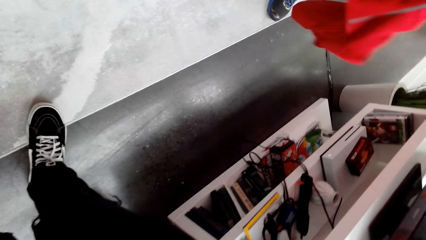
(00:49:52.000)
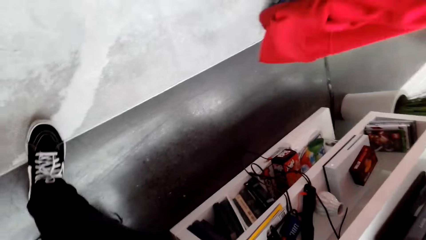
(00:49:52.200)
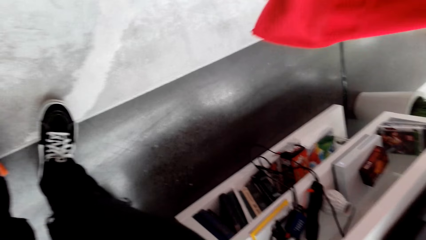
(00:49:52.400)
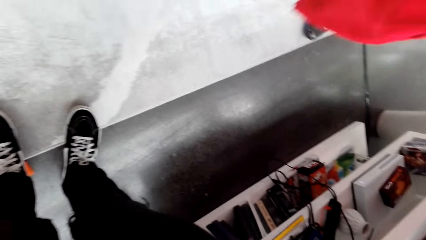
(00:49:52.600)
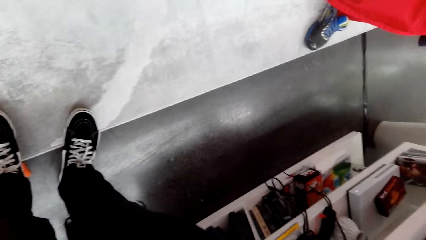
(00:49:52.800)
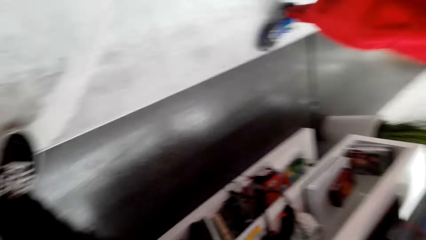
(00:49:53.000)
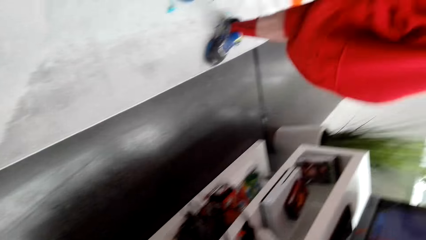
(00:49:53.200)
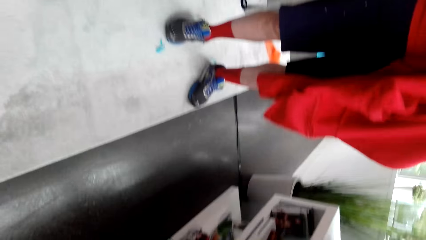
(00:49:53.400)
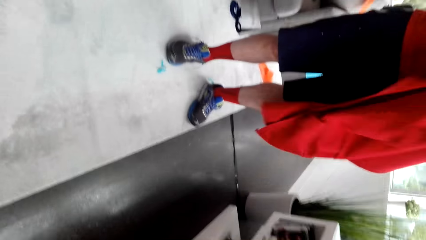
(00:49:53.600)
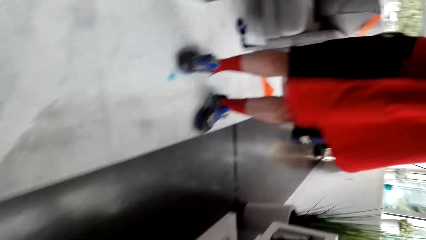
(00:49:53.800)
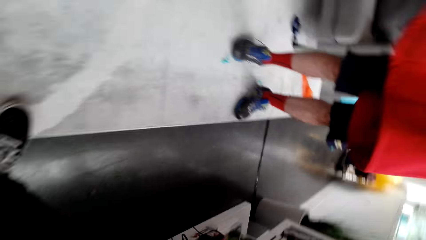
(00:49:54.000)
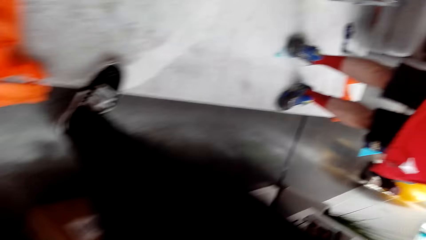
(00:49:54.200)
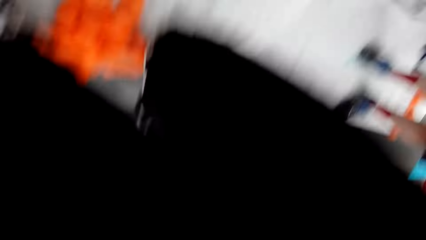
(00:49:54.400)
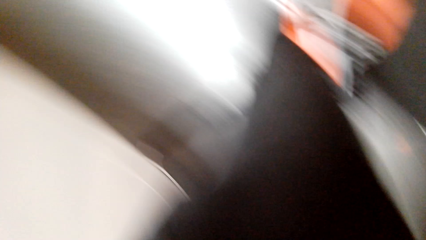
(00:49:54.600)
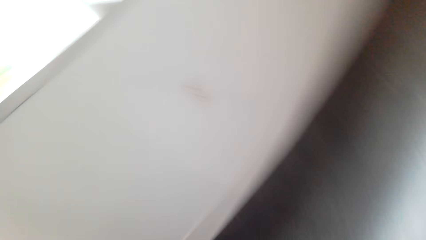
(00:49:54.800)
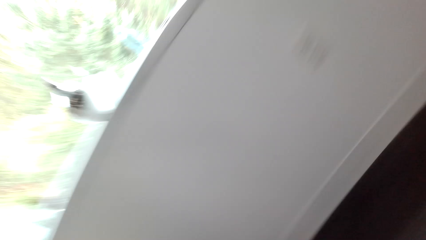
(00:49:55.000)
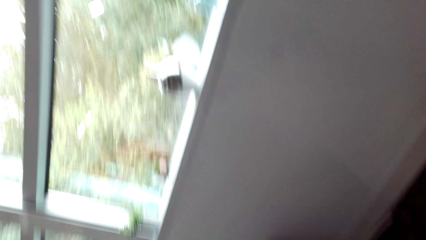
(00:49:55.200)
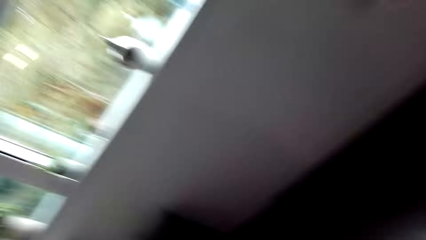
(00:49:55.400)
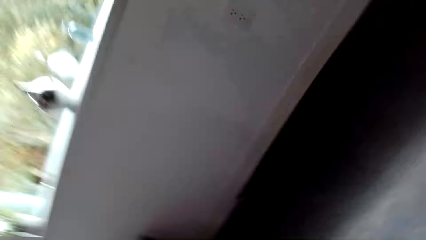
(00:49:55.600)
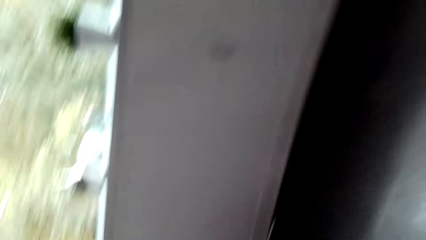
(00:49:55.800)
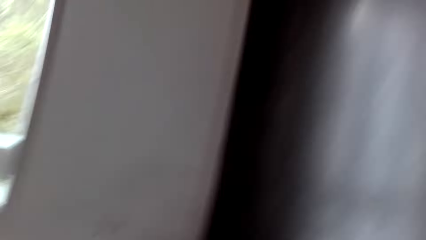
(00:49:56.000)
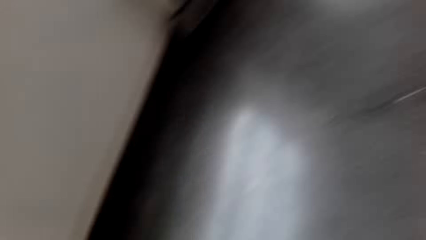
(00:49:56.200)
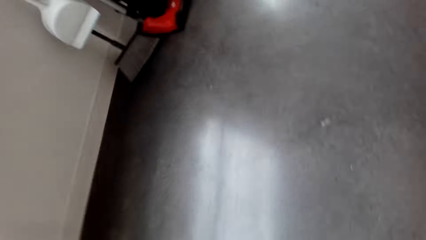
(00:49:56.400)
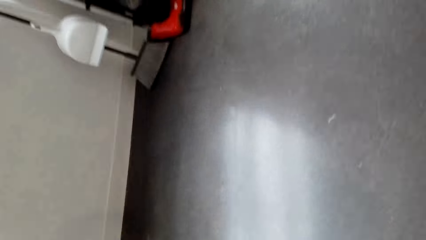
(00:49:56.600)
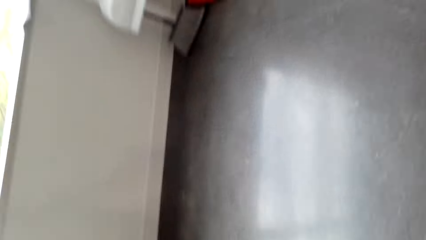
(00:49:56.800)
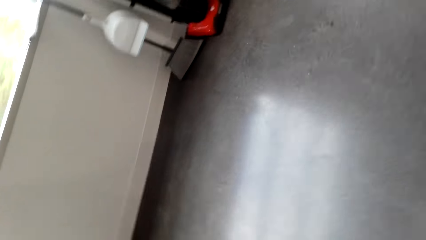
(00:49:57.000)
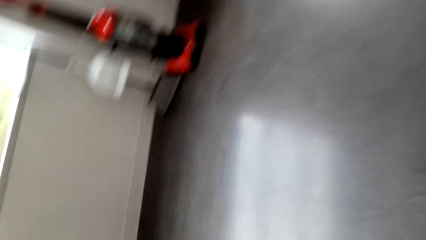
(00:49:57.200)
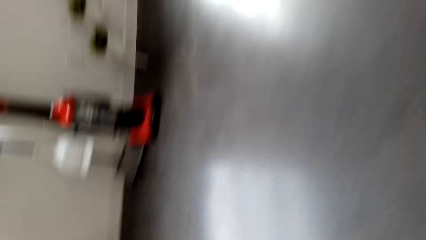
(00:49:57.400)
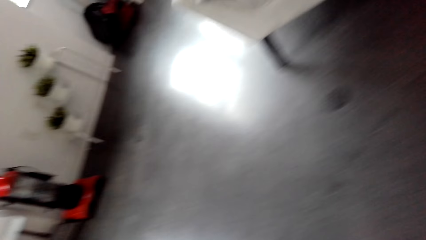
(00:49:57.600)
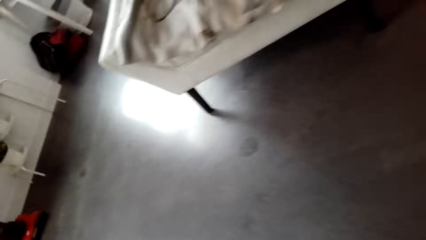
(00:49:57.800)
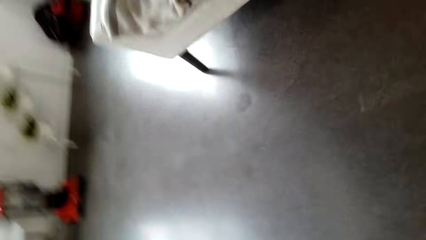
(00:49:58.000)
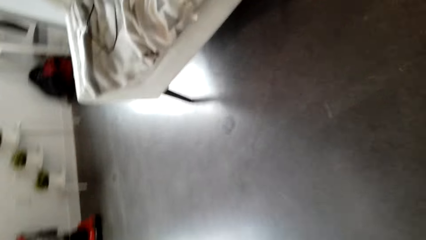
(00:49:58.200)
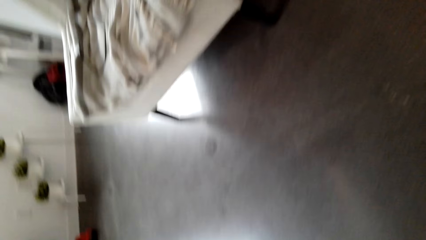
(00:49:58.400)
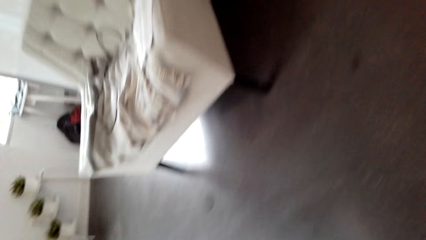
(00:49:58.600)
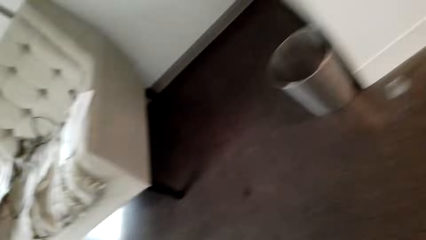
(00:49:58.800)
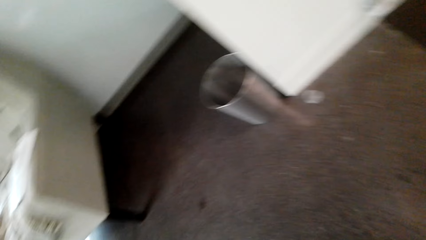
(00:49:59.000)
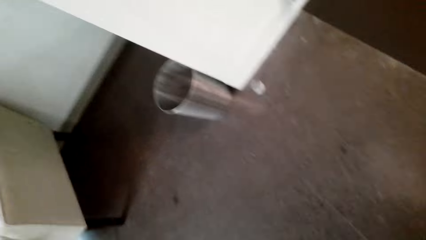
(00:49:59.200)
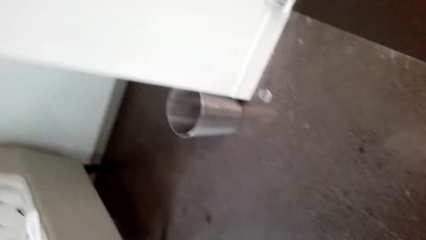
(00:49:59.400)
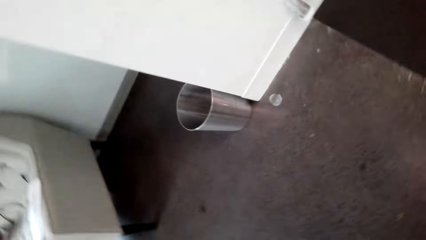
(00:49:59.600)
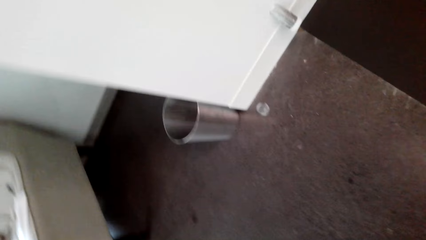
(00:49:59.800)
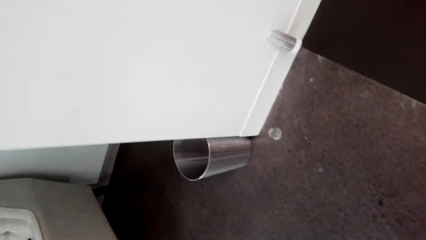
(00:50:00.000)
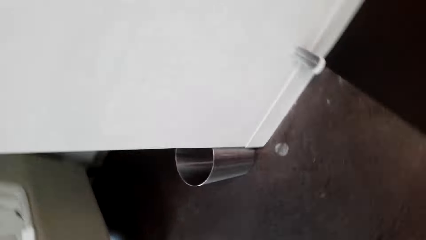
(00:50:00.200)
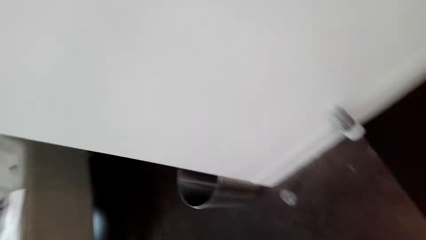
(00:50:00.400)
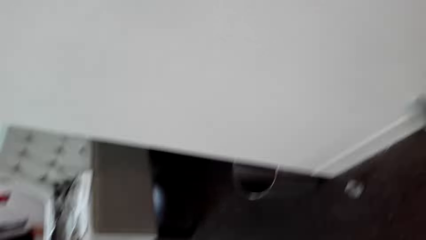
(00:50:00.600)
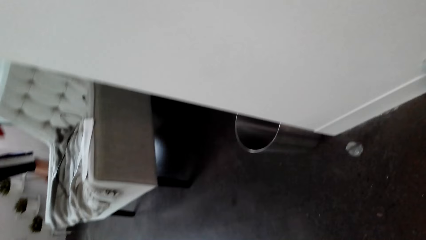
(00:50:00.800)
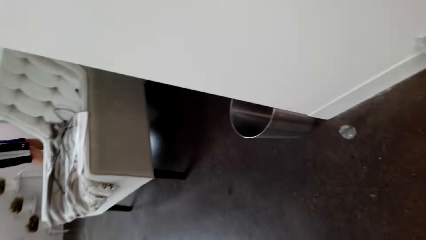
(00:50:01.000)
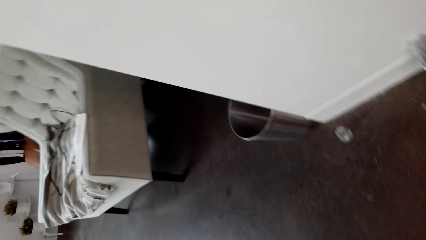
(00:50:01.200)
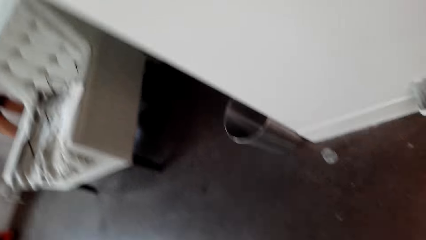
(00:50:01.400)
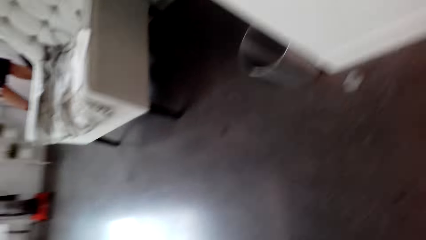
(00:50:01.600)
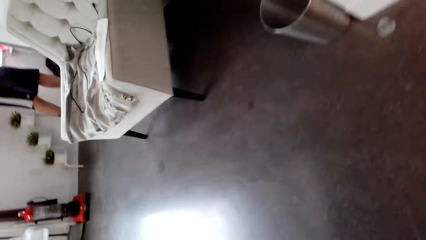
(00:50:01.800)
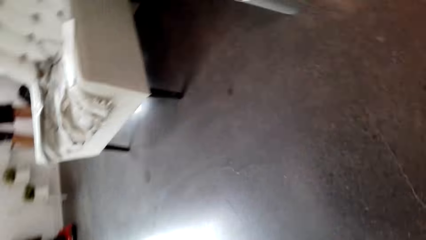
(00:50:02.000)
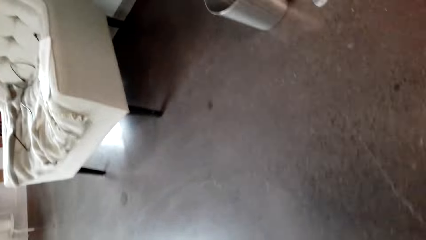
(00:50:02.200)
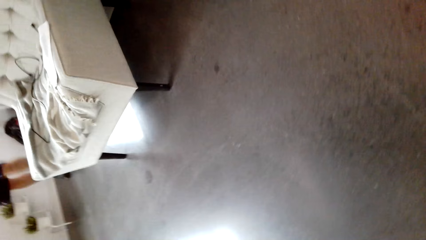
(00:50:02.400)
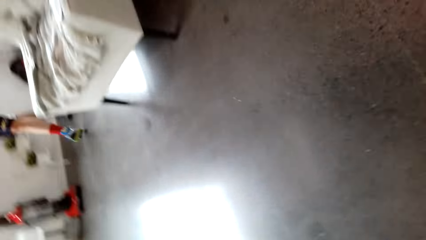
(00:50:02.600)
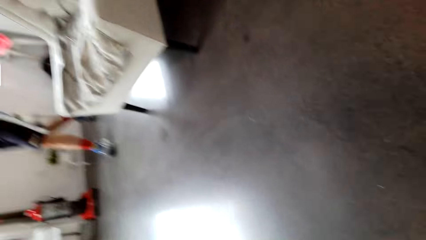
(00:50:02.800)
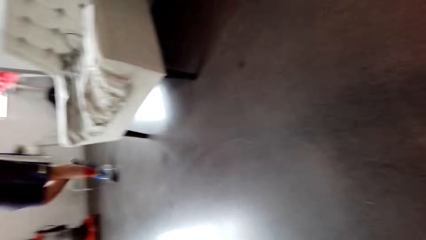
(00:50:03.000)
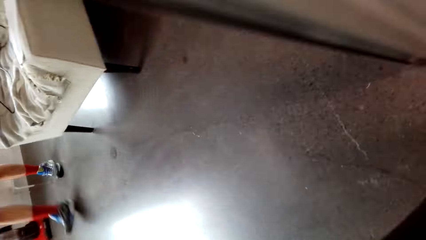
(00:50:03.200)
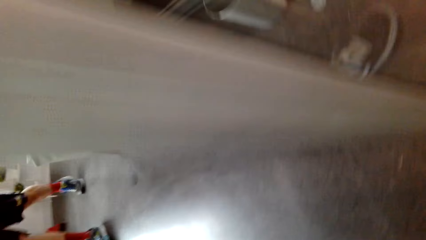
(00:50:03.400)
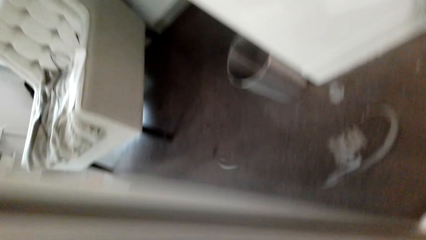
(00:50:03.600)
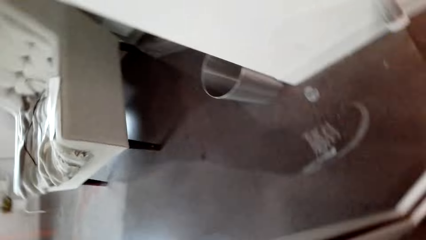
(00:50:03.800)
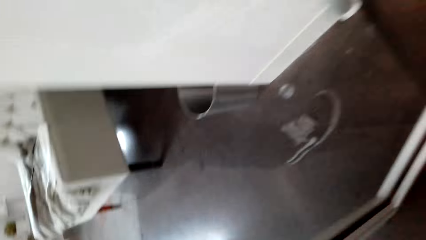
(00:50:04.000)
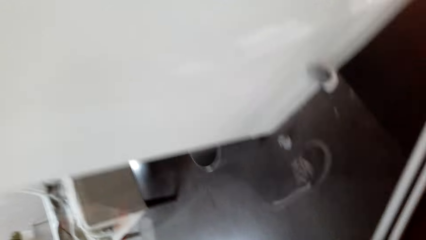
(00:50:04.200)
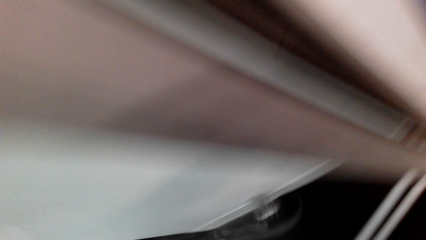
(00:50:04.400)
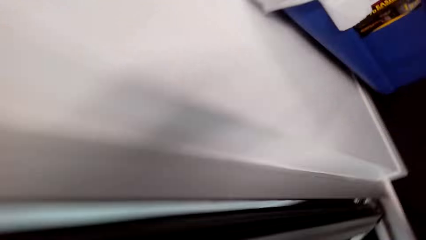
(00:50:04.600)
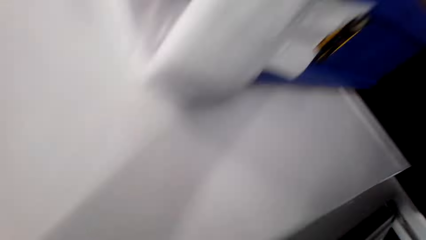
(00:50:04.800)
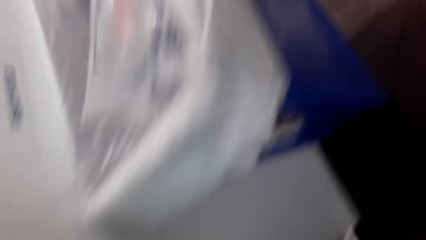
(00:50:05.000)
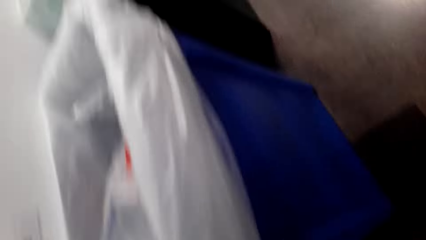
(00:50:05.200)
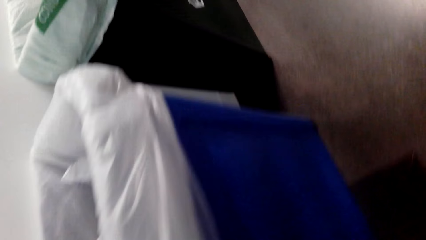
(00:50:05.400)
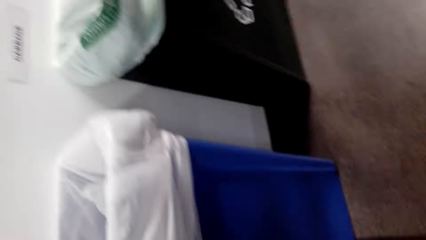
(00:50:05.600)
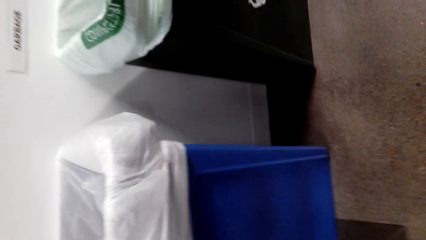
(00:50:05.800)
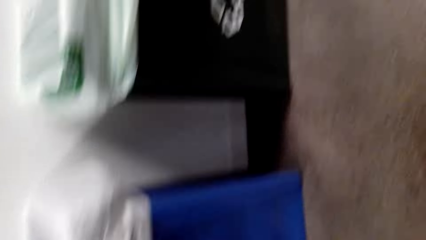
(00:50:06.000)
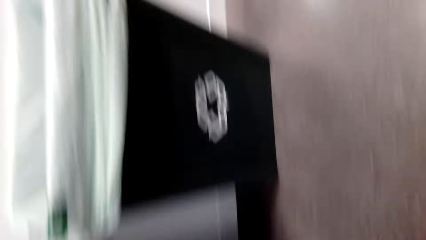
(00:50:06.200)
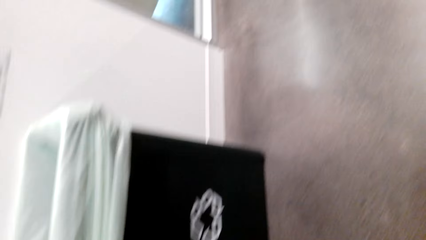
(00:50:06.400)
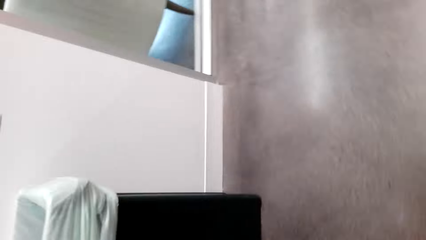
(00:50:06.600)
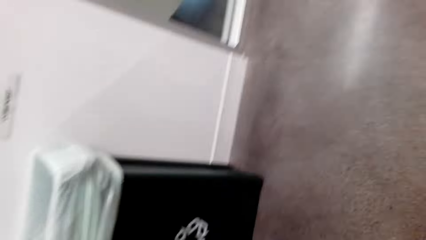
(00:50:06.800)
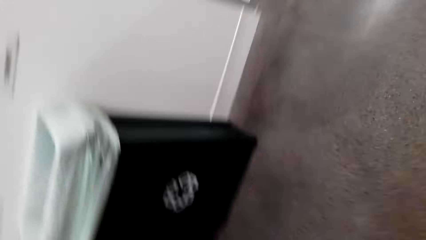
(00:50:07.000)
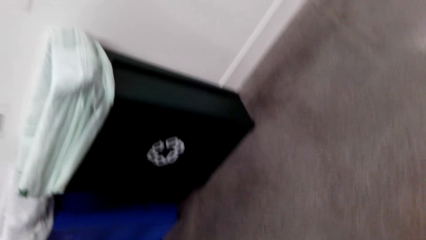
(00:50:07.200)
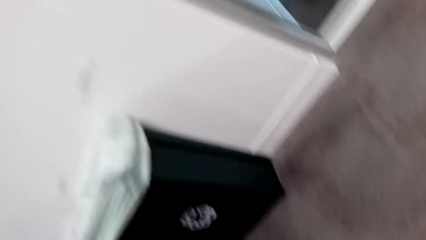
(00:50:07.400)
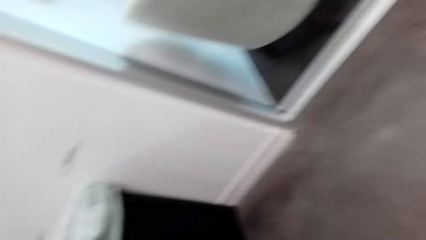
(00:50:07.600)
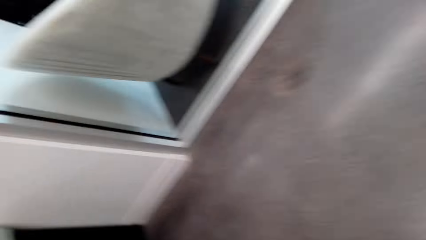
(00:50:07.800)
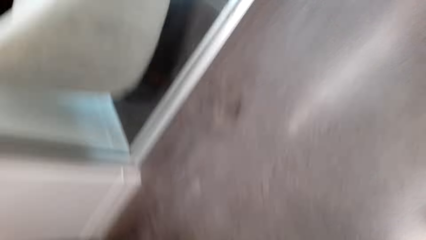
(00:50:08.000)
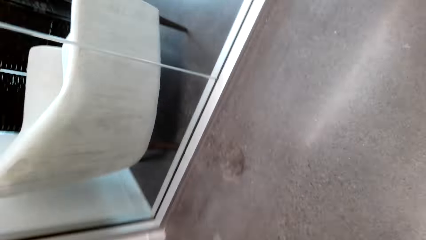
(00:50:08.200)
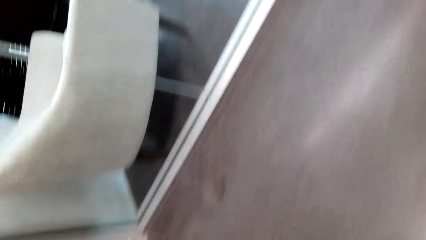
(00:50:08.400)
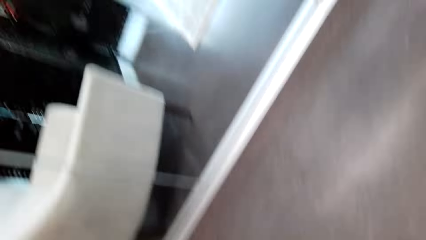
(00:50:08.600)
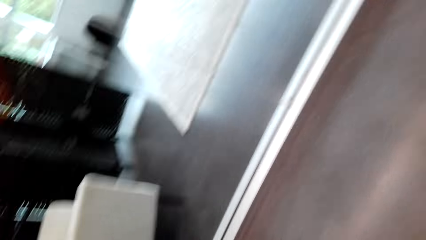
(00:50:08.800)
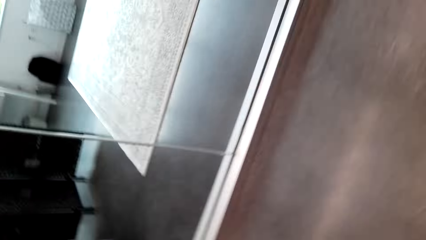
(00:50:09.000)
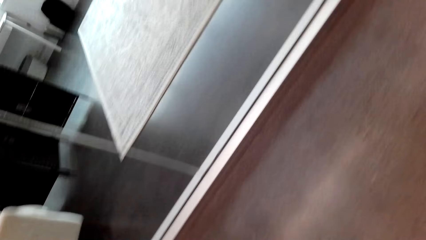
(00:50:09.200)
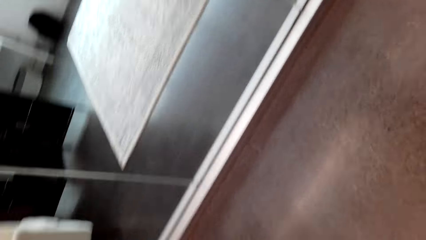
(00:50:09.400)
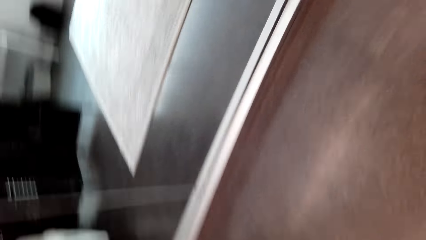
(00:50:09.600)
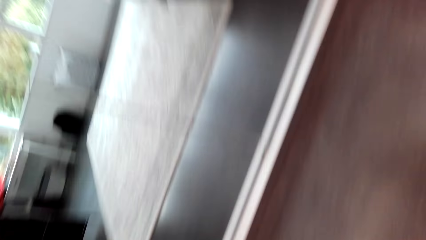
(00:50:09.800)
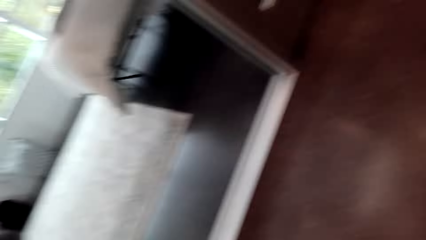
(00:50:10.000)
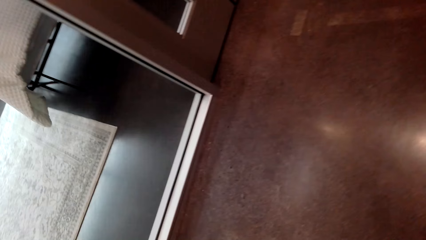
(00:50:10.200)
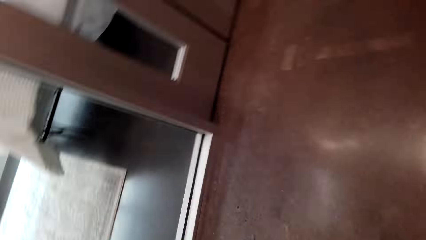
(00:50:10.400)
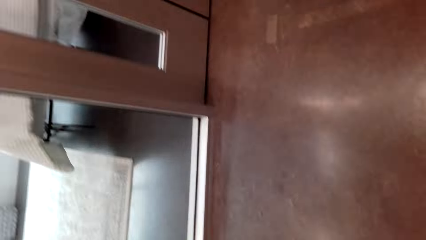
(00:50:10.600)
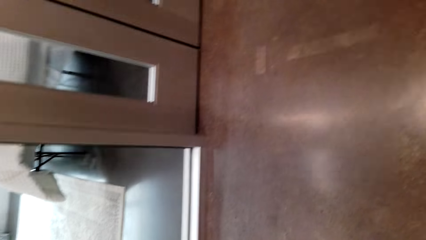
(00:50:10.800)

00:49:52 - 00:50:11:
The camera wearer puts on the sweater. They walk around the house. A man walks around the house.
